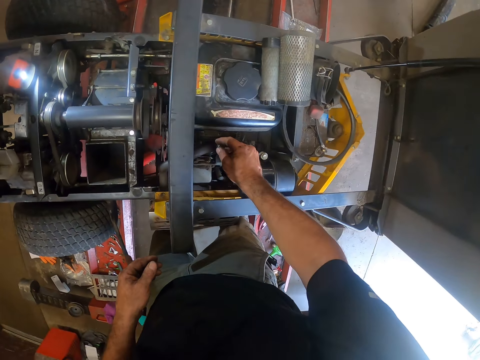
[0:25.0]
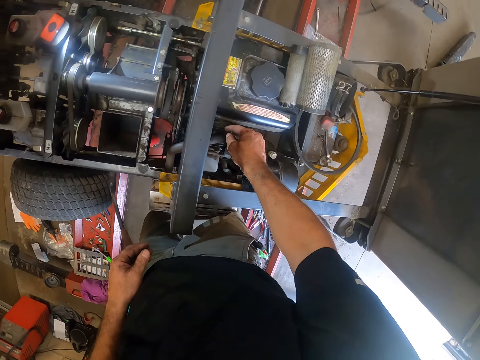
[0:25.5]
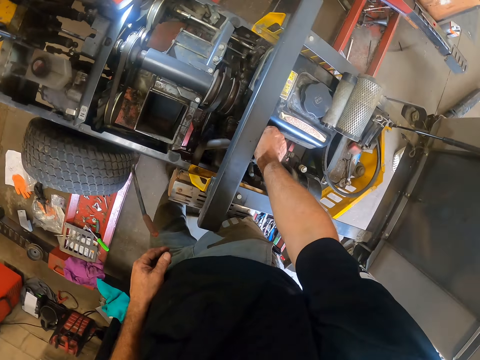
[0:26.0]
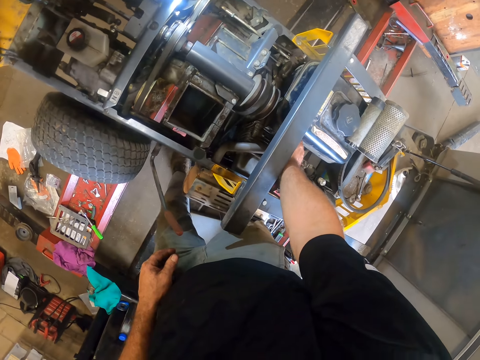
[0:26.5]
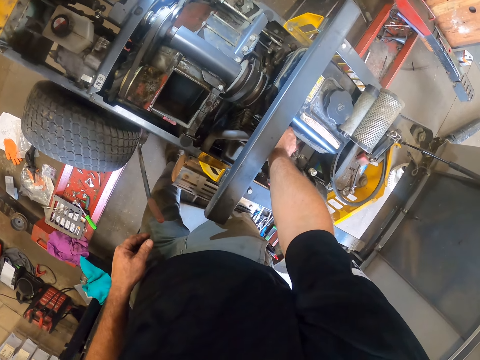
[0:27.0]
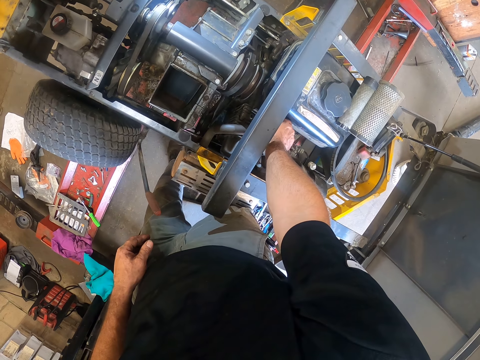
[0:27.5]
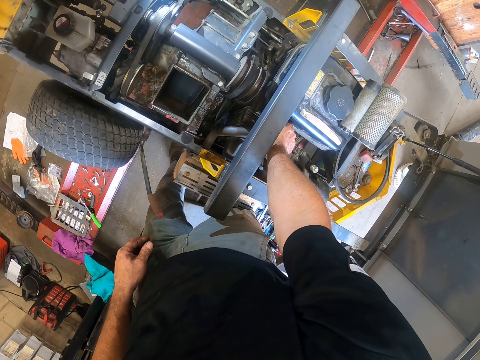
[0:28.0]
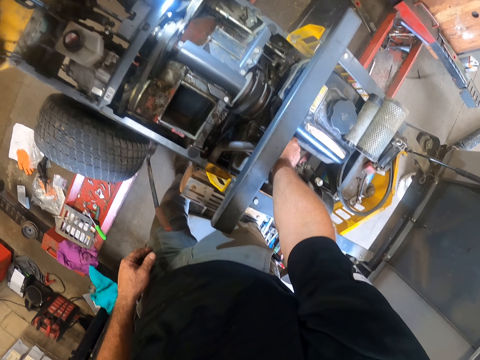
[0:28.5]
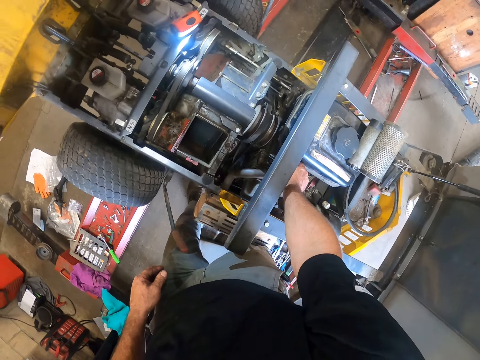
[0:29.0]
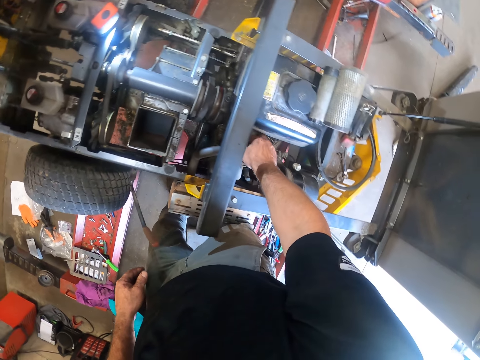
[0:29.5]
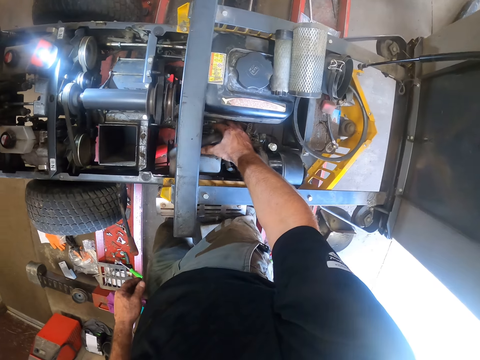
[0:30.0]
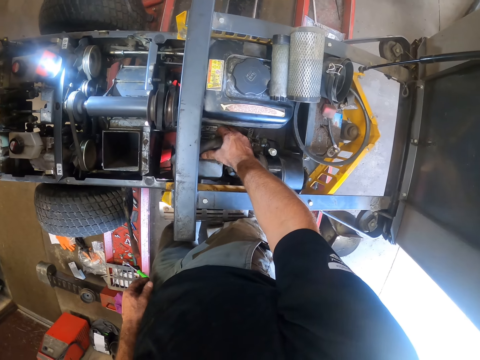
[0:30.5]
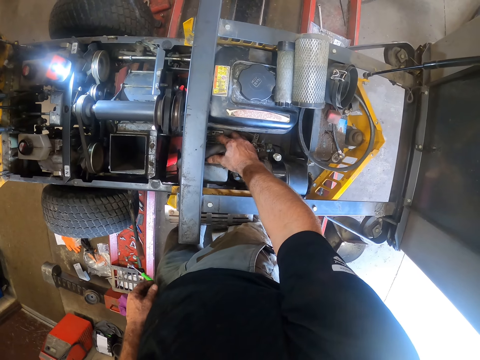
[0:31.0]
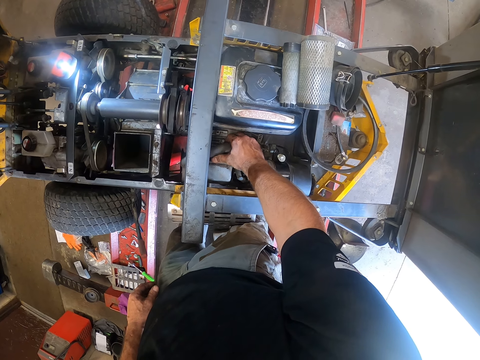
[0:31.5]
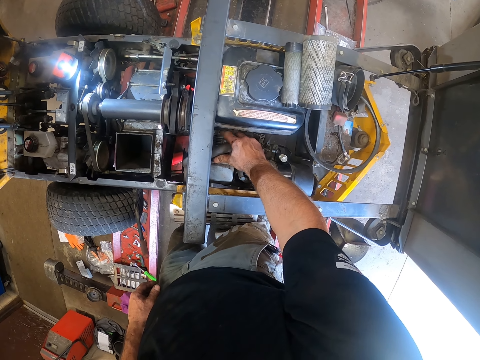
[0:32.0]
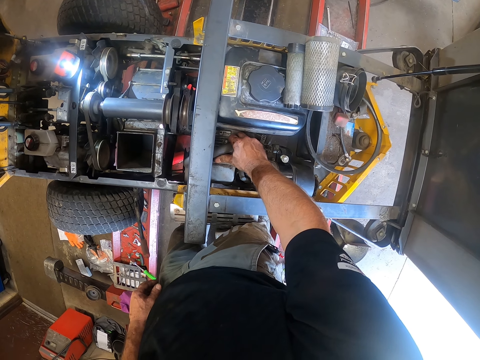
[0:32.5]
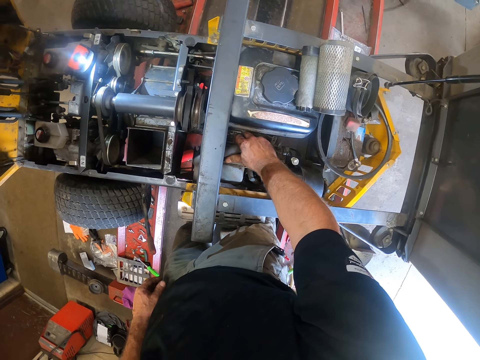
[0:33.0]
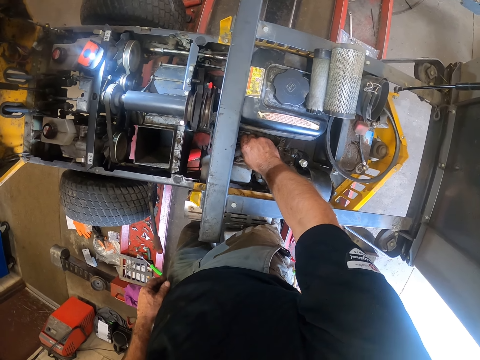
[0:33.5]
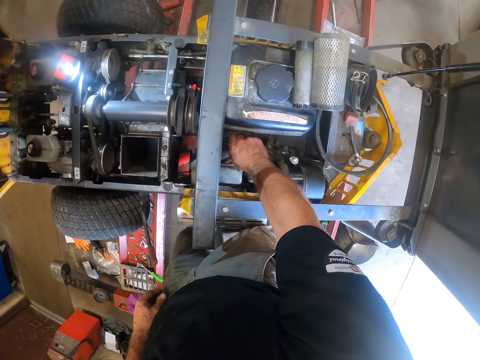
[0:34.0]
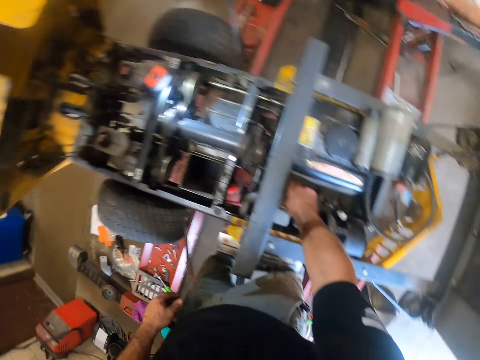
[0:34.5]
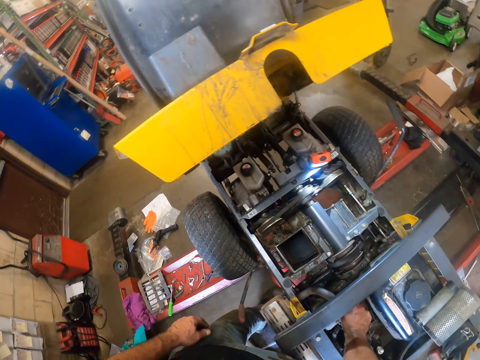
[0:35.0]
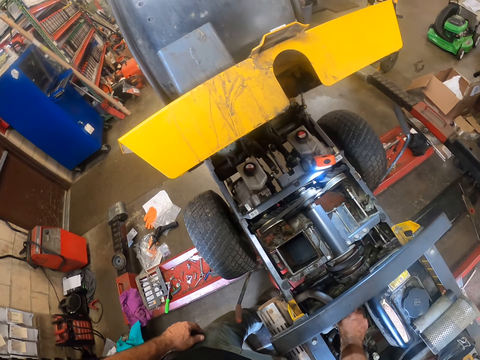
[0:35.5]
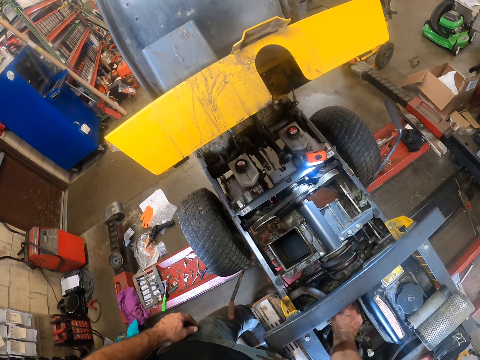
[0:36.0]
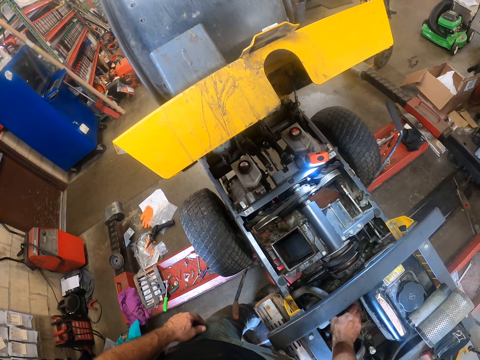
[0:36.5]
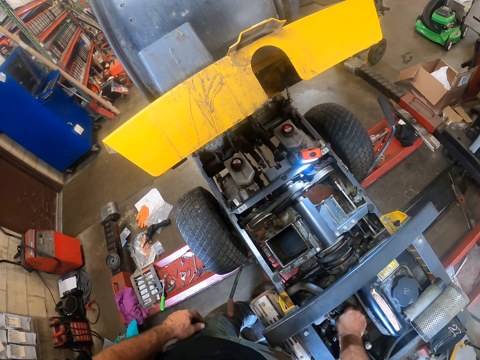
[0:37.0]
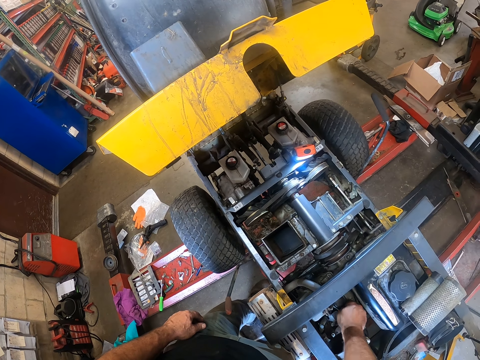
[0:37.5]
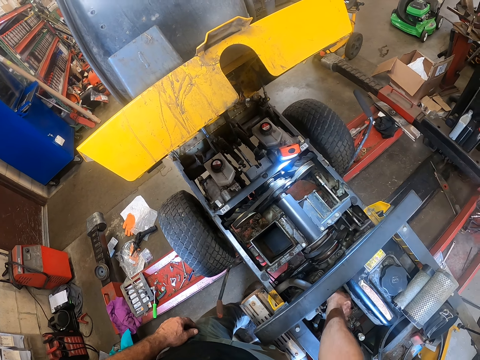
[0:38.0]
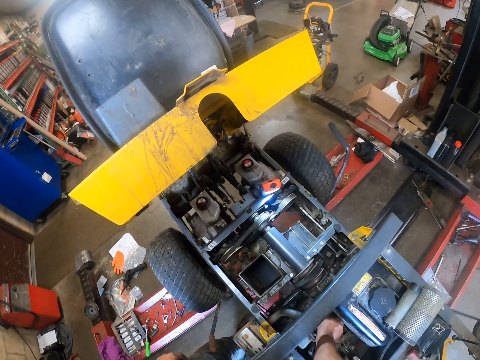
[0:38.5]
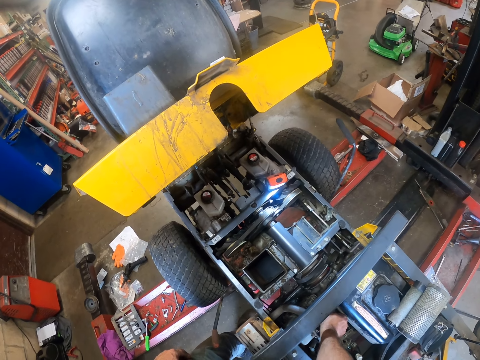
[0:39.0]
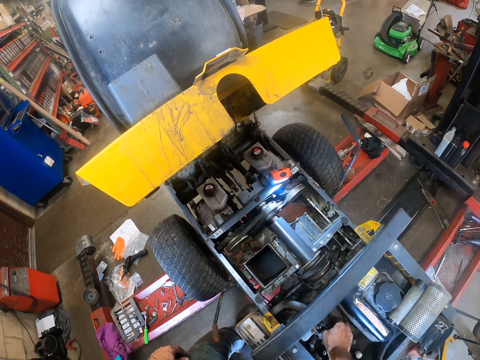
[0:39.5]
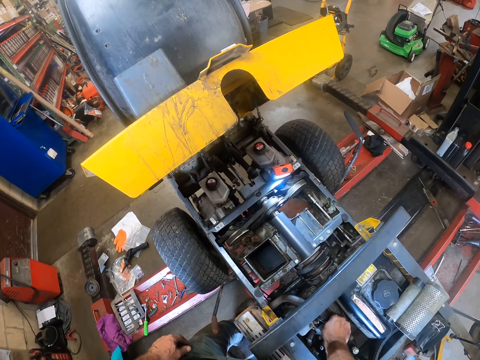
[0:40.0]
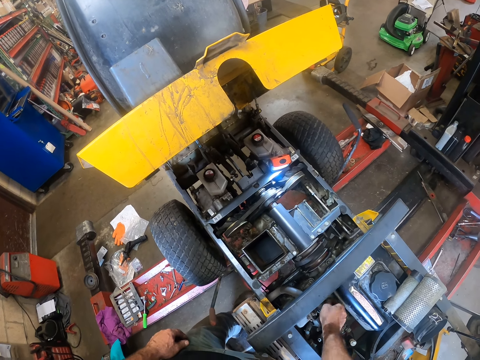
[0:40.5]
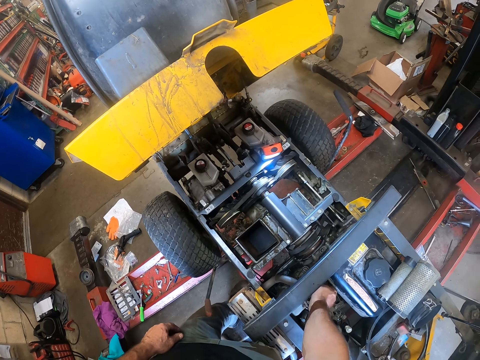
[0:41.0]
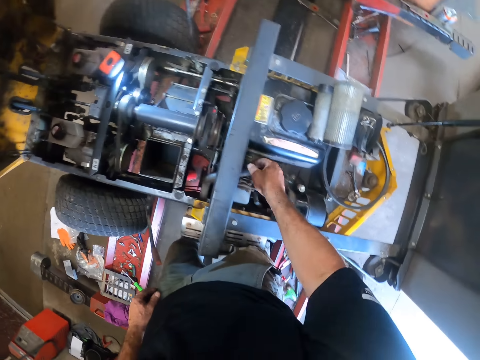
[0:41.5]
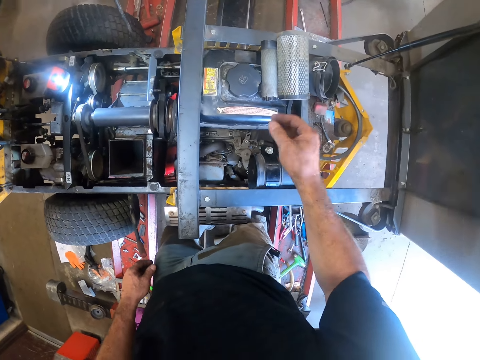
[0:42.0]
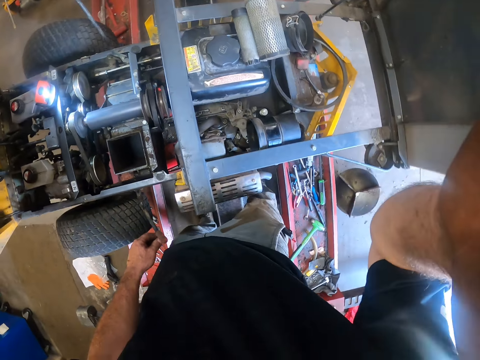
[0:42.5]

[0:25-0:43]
The camera wearer screws the bolt into the lawn mower with his right hand. He stares at the machine. He adjusts his camera. He touches something.
